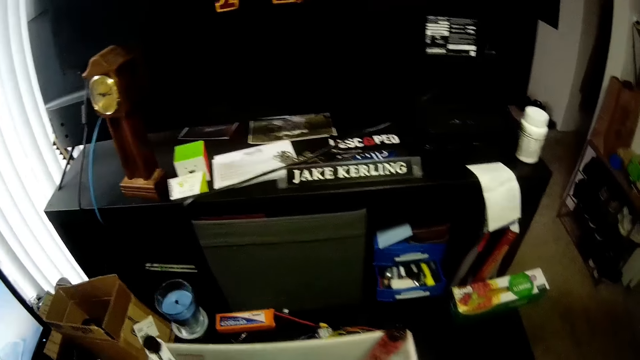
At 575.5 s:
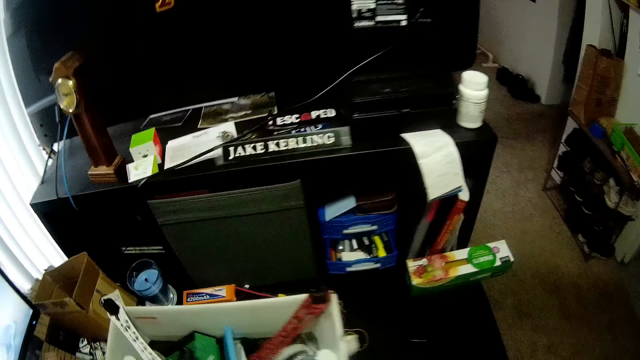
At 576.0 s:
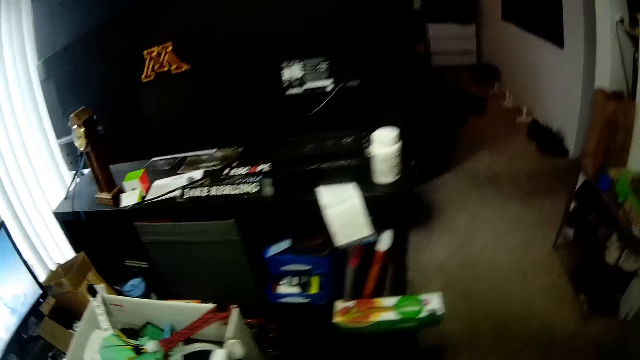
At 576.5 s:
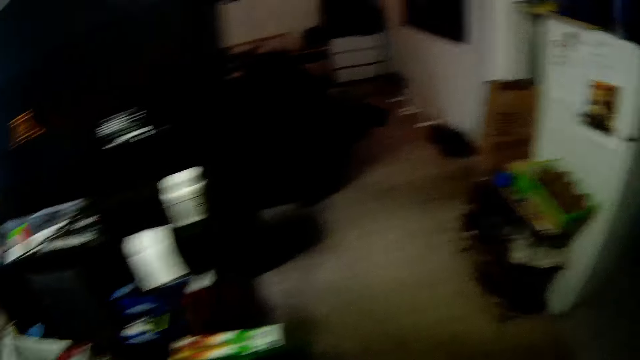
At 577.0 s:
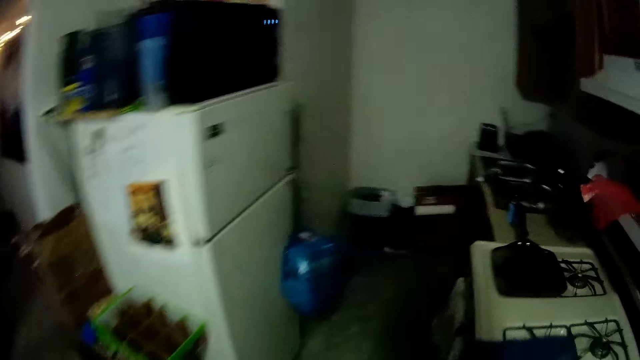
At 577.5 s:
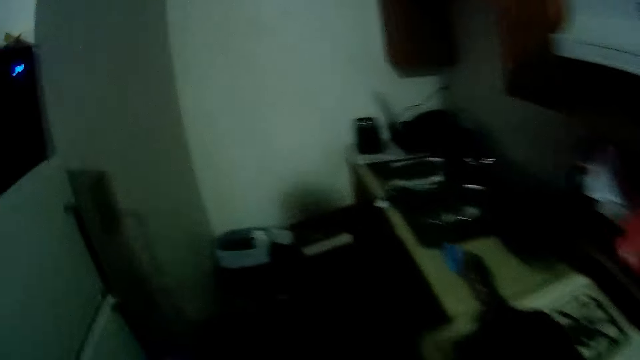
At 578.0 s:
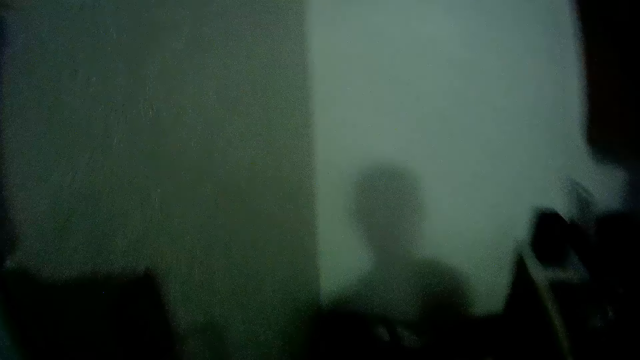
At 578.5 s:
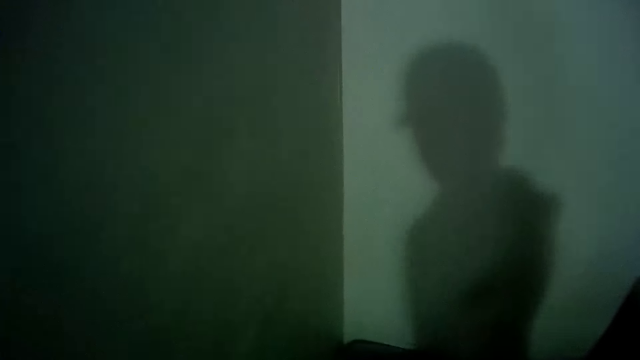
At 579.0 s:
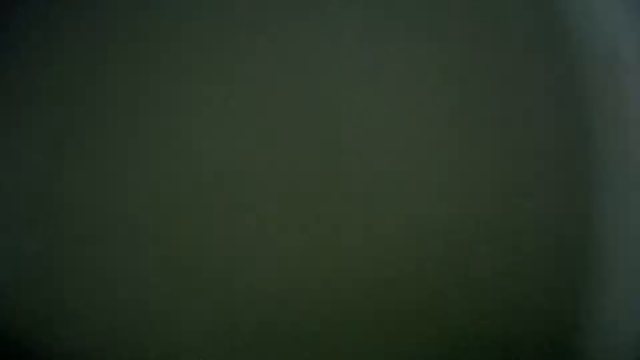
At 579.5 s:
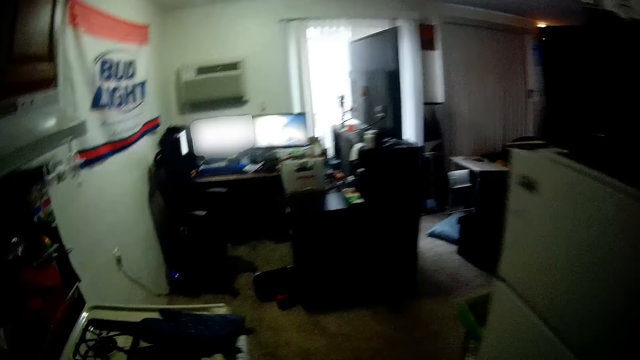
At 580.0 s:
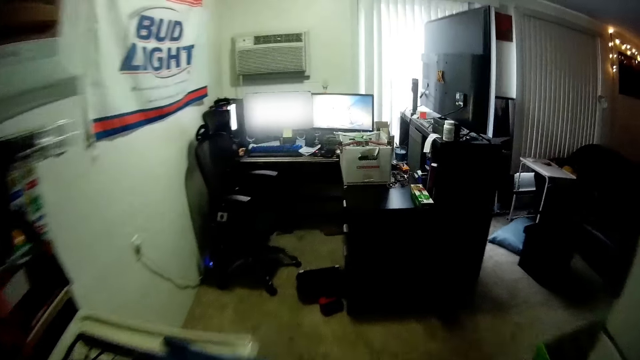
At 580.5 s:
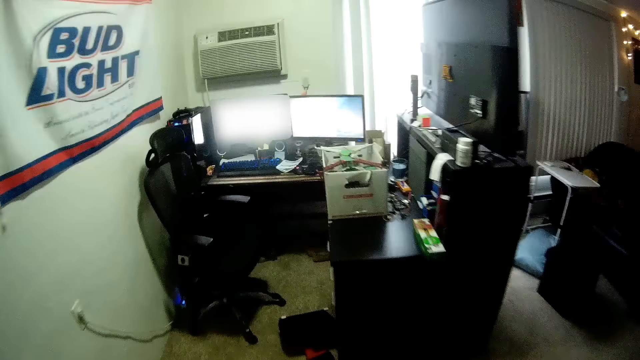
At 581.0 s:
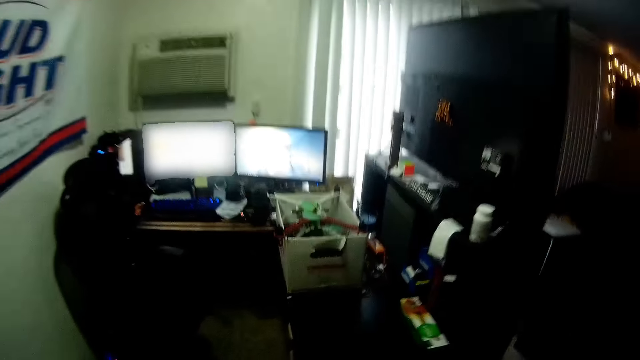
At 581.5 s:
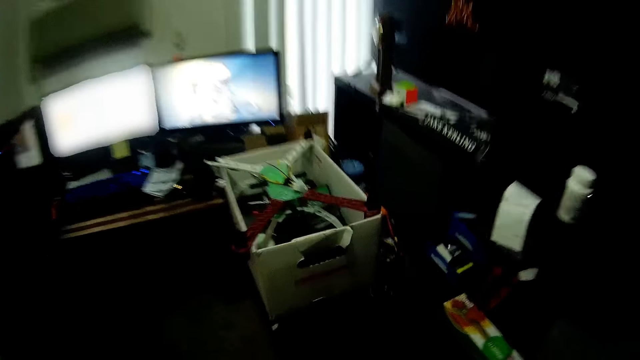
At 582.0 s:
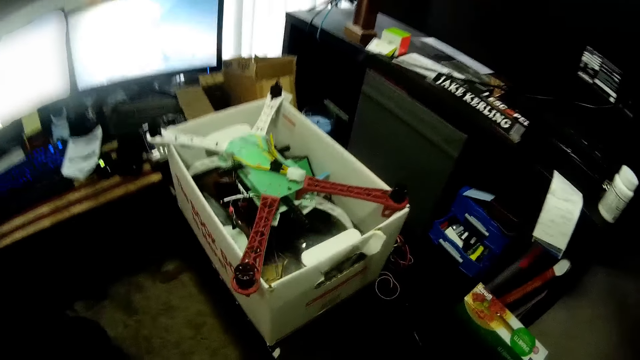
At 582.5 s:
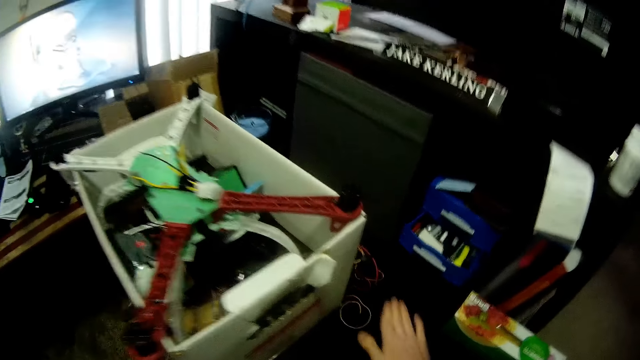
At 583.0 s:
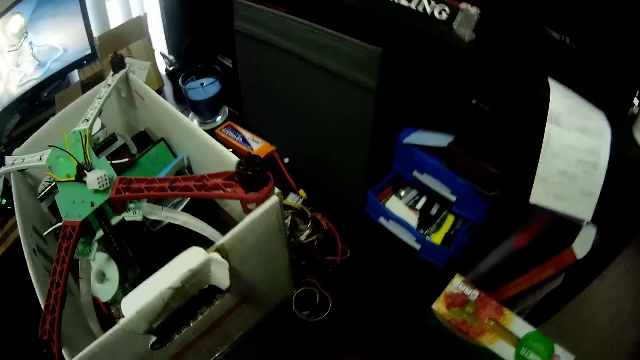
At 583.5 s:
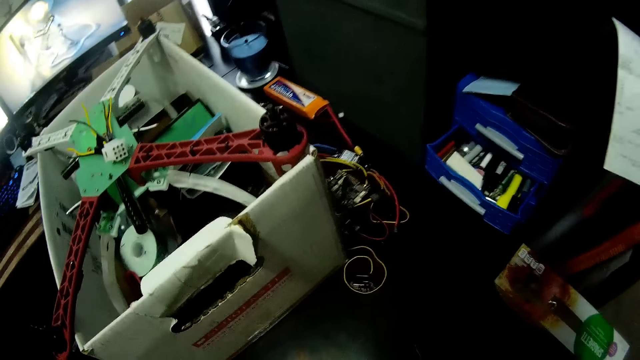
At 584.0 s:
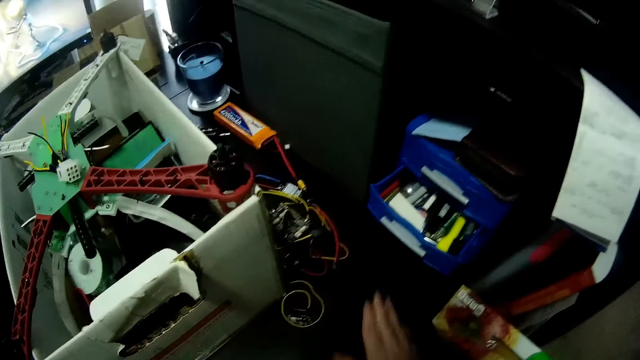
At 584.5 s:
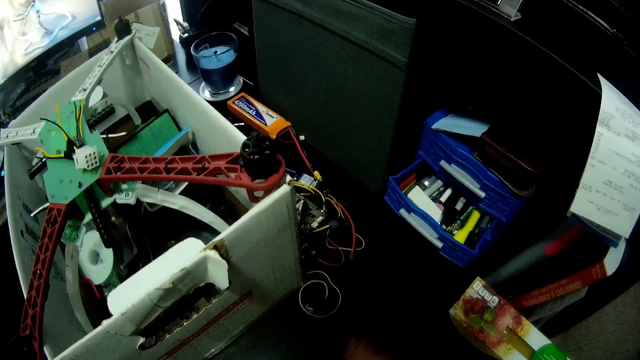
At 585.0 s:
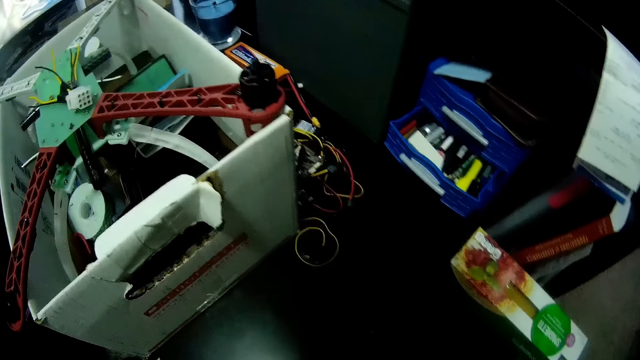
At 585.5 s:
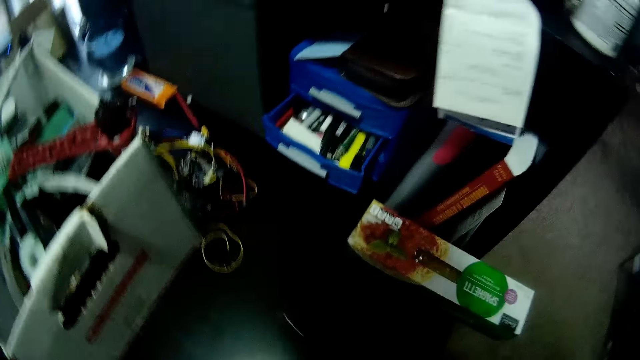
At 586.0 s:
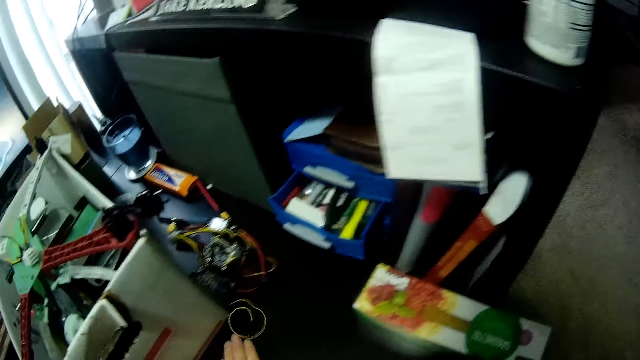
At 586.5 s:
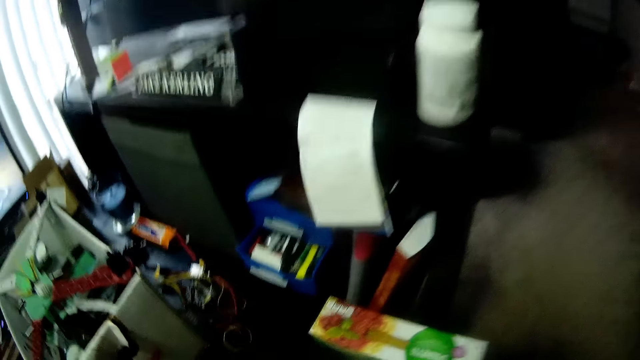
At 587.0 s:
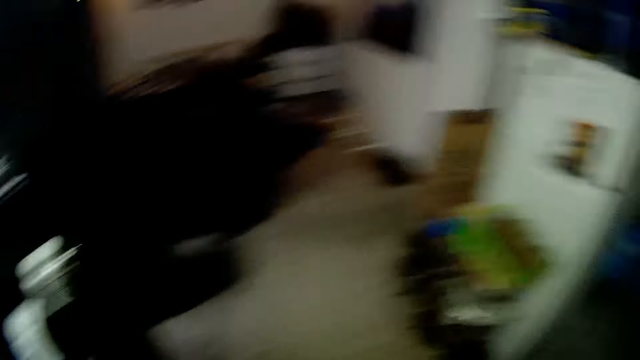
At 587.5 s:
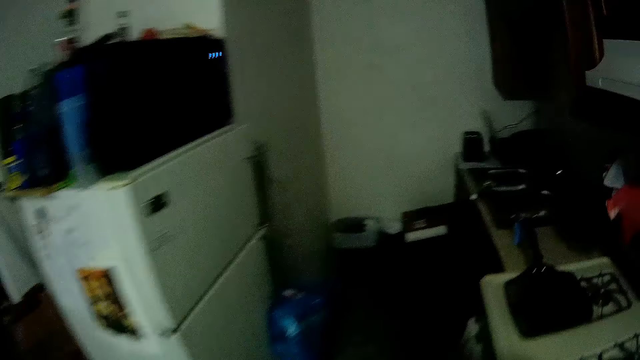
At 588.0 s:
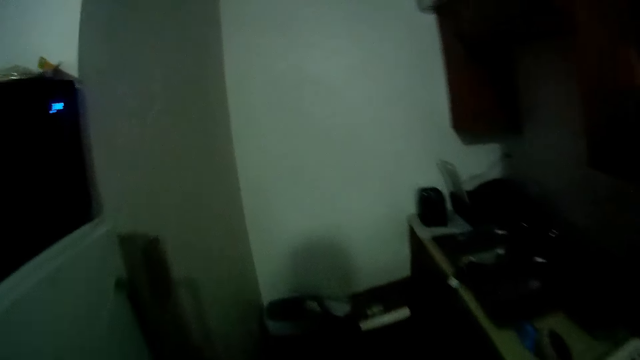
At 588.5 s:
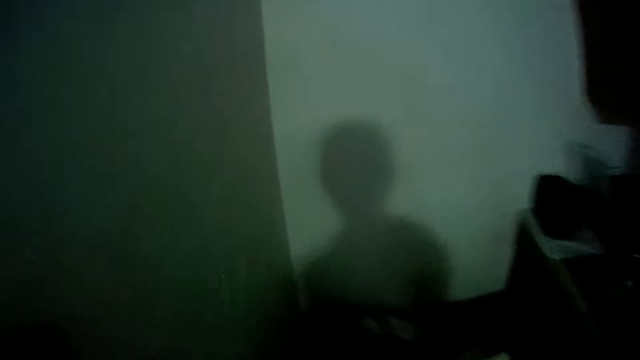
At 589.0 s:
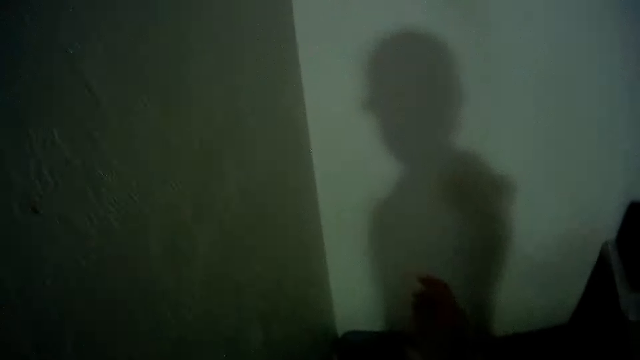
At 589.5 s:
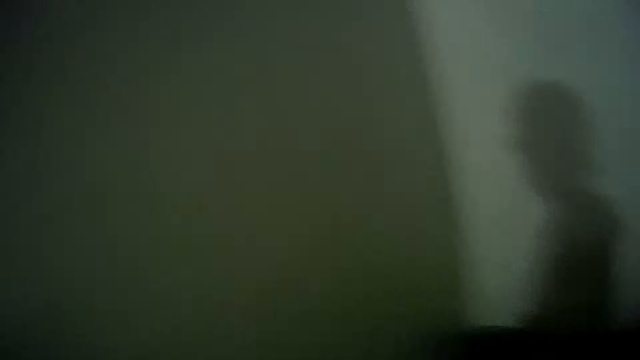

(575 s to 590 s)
The camera wearer walks to the kitchen. He wipes the table with his right hand. He wipes the table with his left hand.

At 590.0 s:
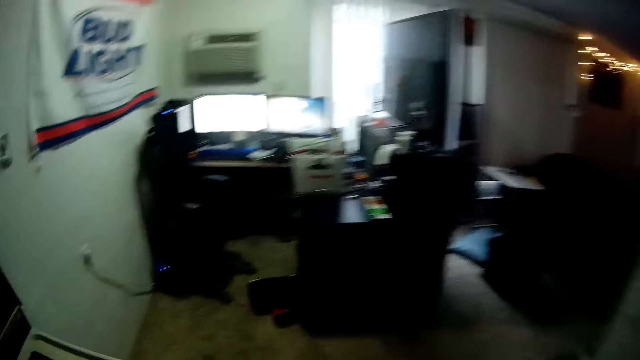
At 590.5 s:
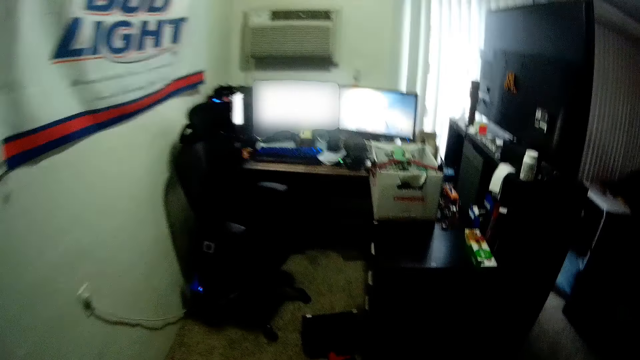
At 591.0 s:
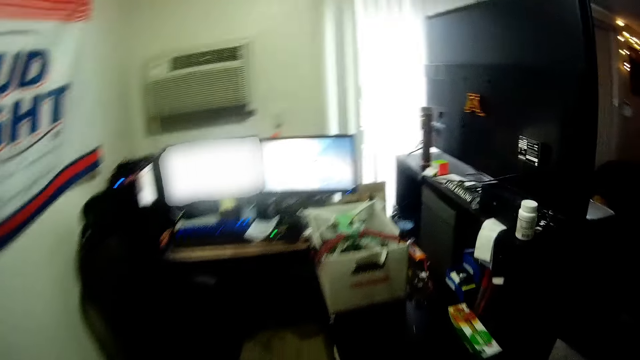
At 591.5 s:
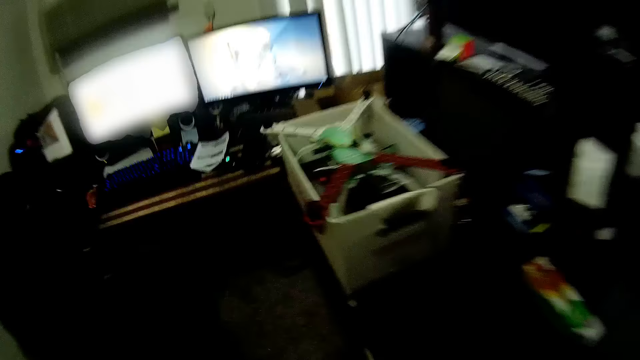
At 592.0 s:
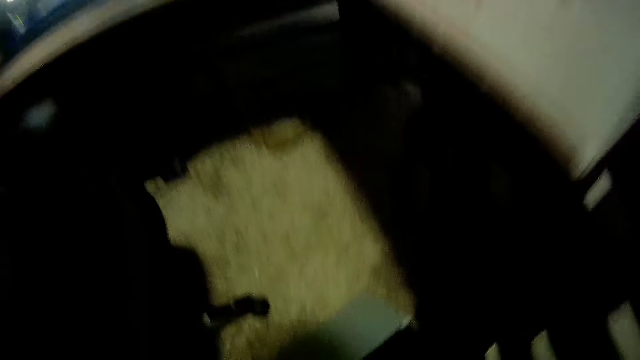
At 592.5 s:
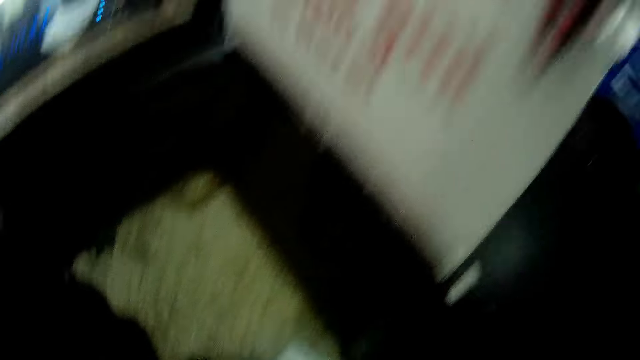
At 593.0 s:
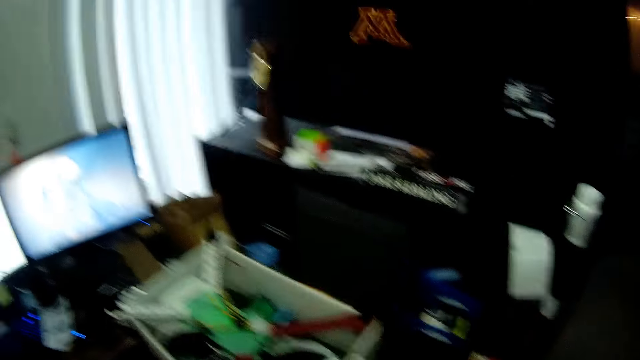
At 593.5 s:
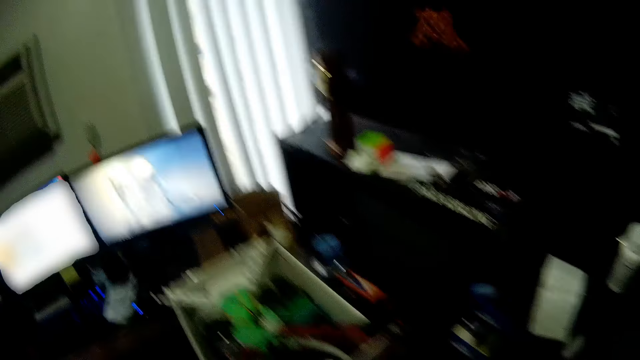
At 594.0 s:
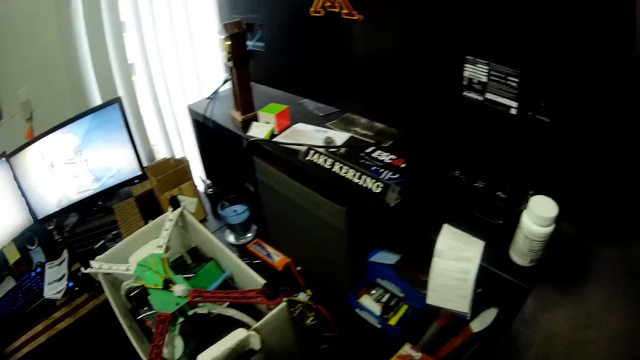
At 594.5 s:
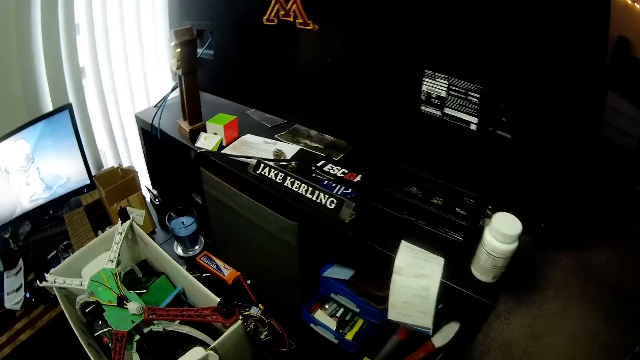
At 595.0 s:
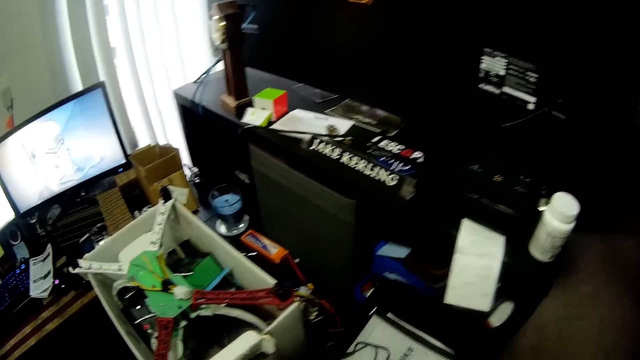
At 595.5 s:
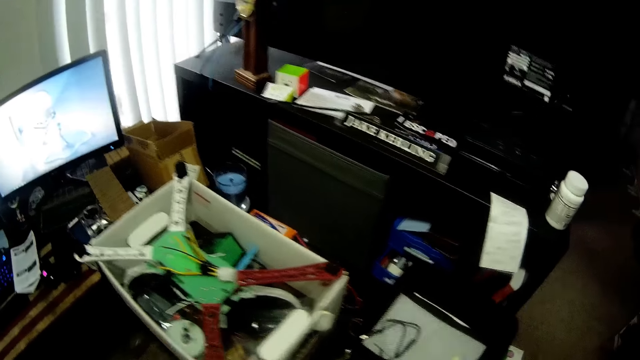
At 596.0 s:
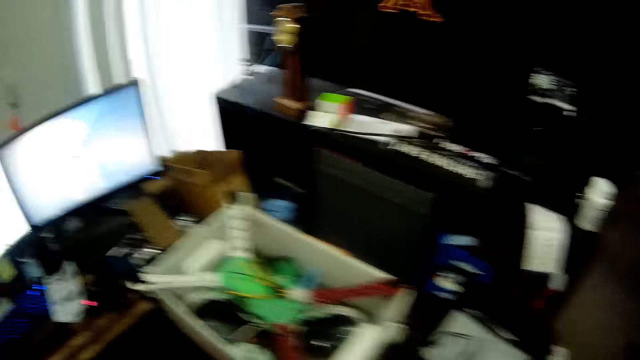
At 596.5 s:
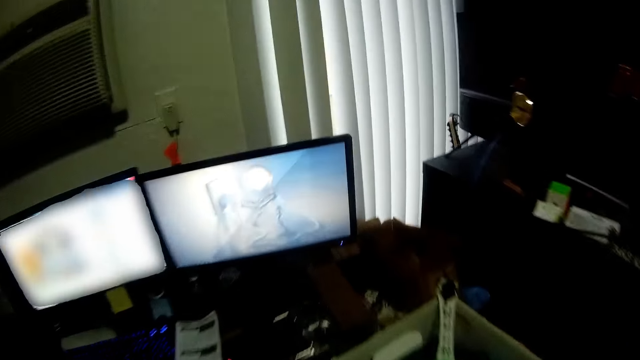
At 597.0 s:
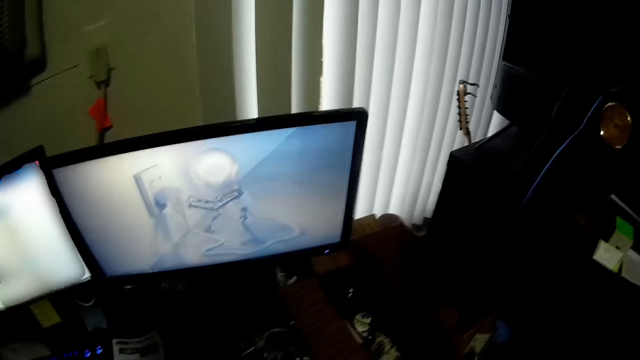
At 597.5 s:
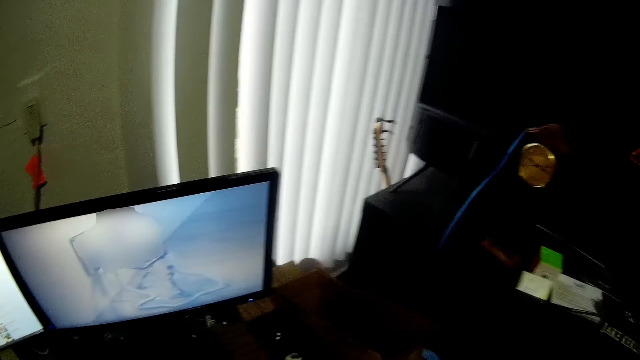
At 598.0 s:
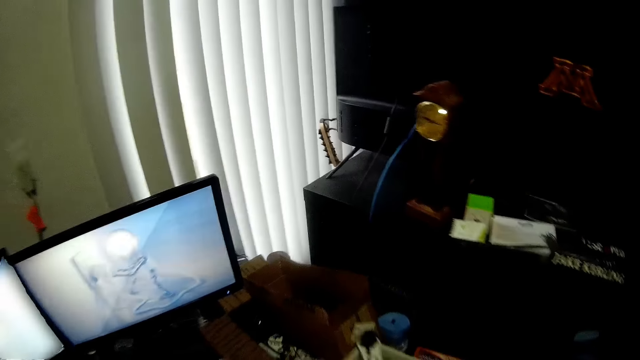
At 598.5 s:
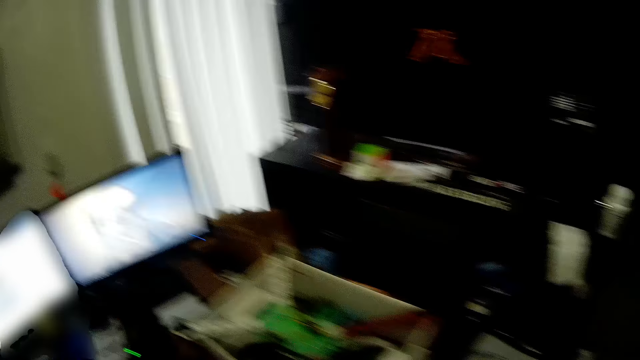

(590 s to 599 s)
The camera wearer looks at the screen.
